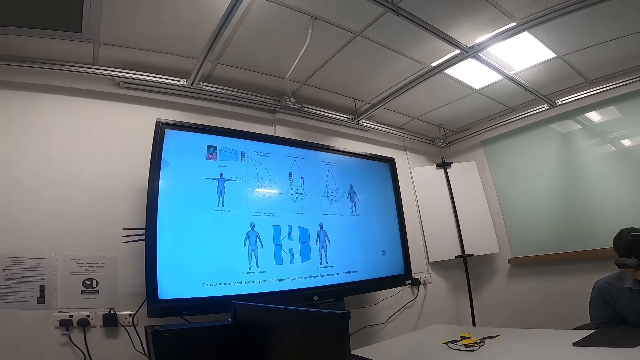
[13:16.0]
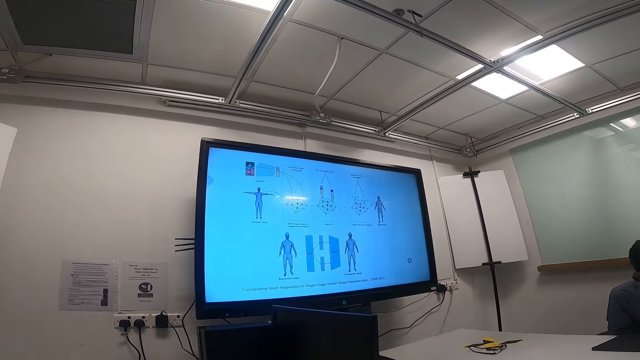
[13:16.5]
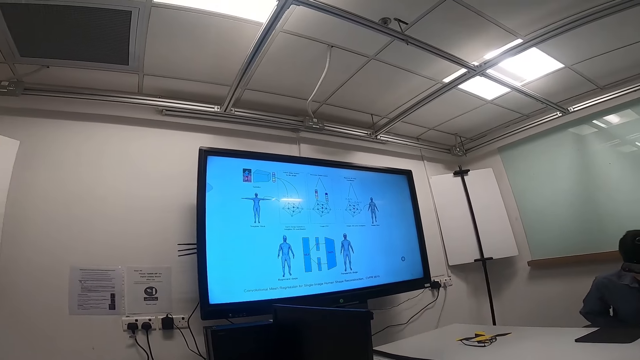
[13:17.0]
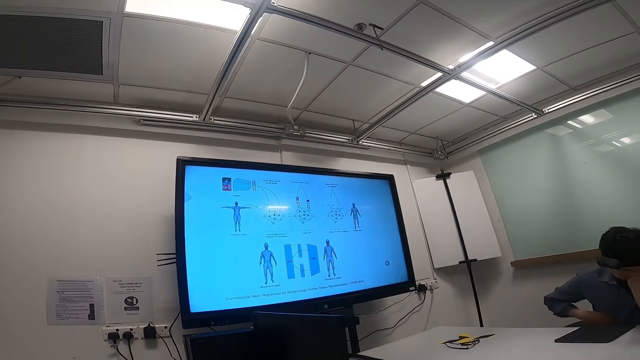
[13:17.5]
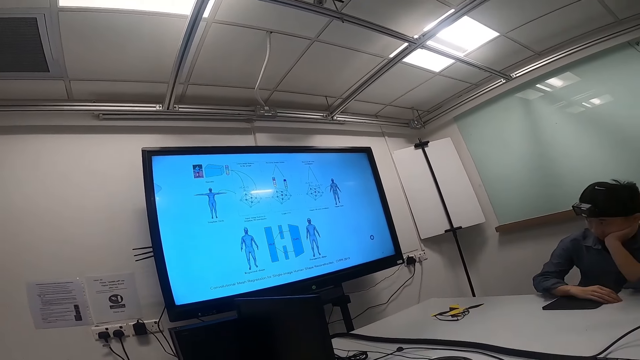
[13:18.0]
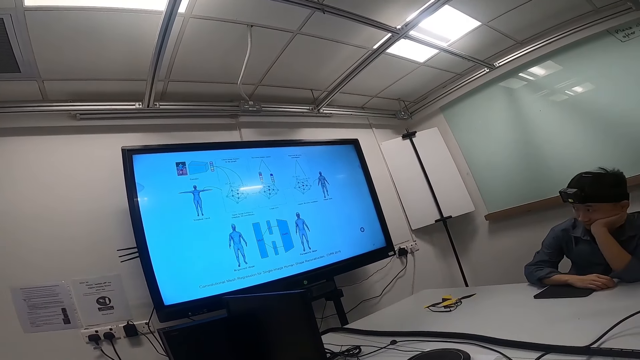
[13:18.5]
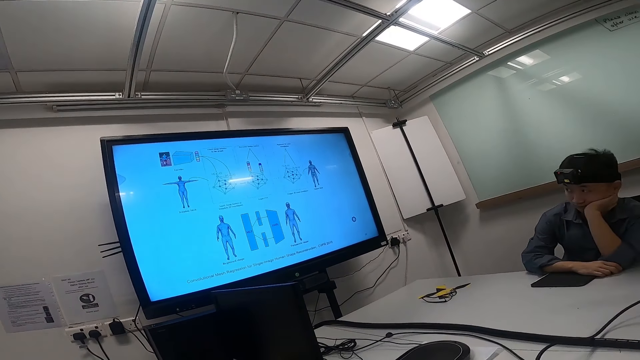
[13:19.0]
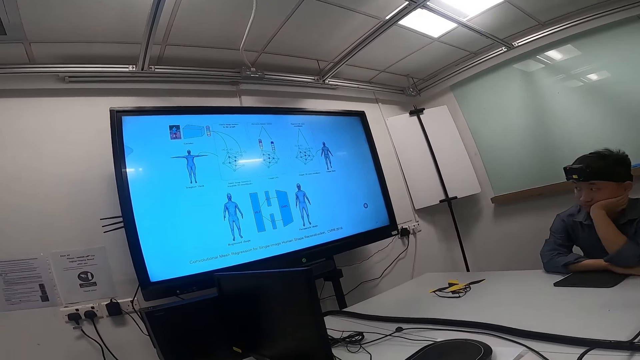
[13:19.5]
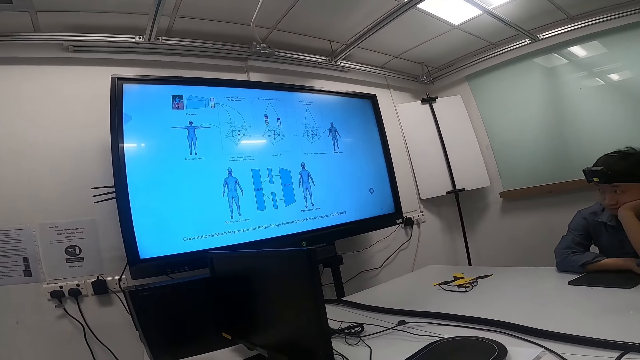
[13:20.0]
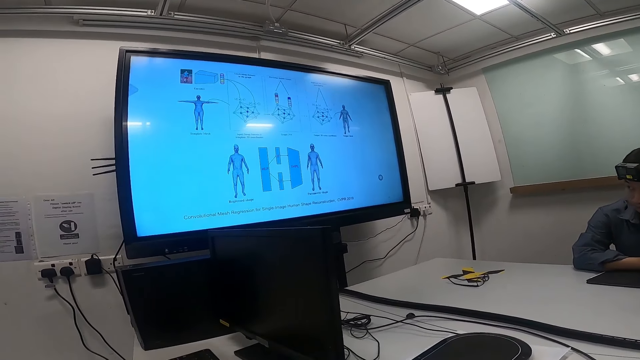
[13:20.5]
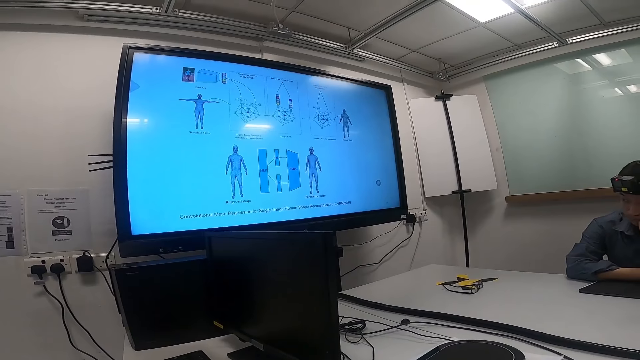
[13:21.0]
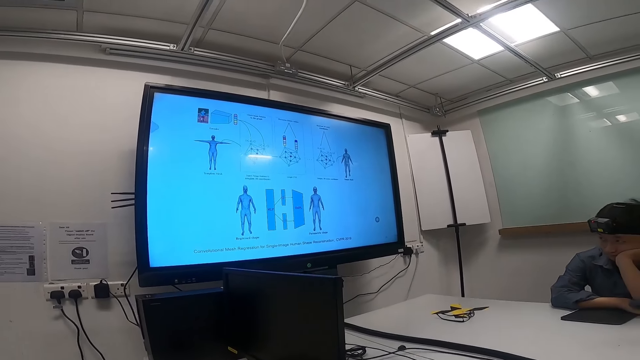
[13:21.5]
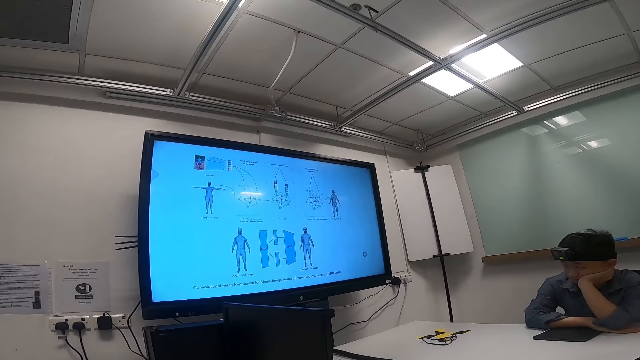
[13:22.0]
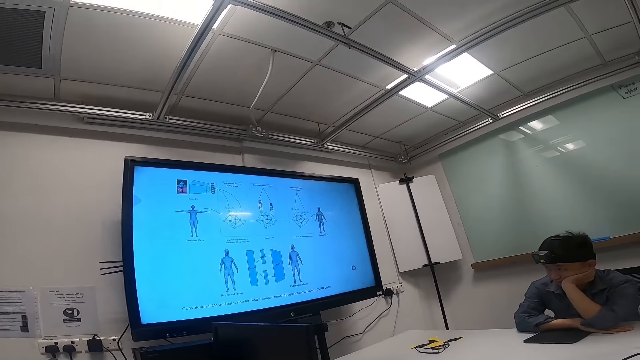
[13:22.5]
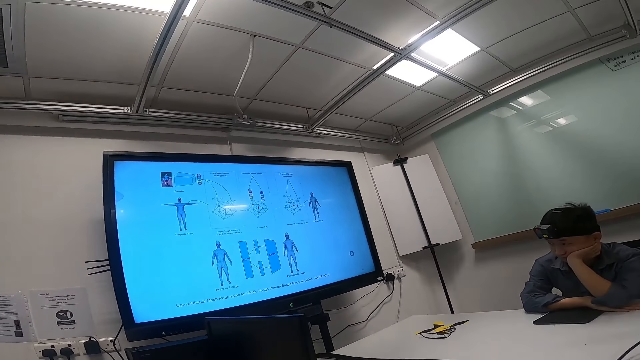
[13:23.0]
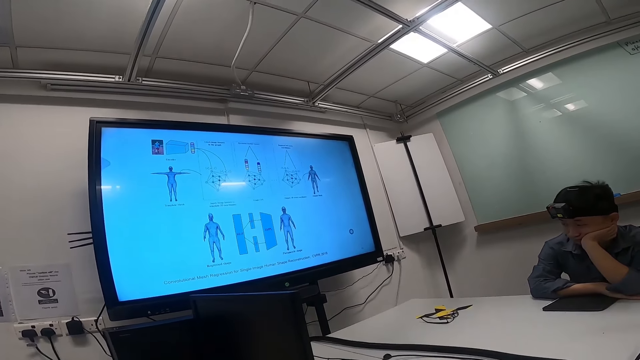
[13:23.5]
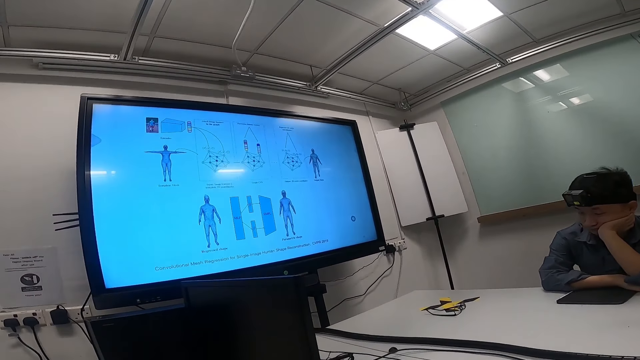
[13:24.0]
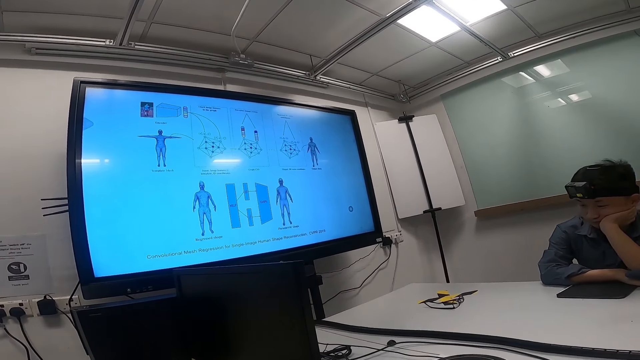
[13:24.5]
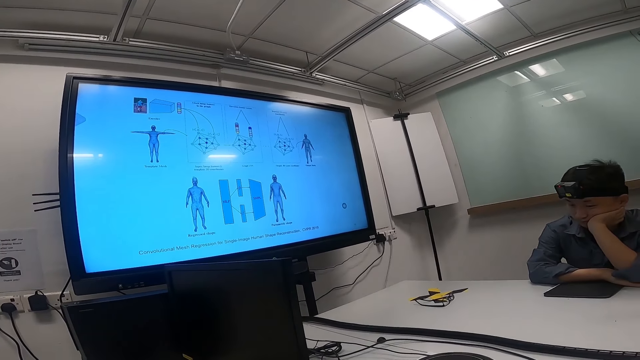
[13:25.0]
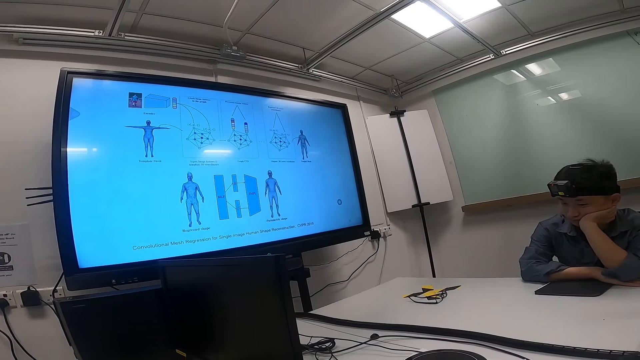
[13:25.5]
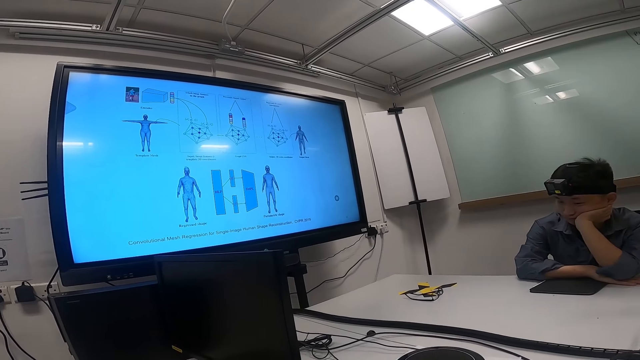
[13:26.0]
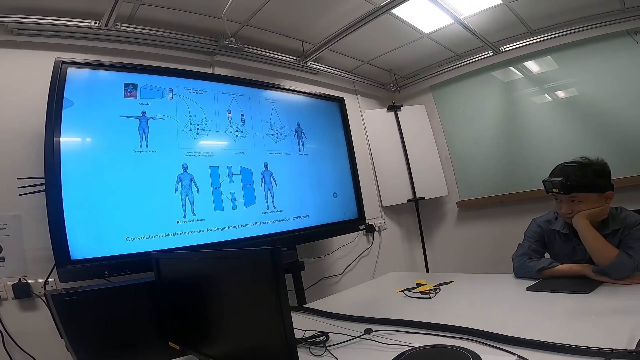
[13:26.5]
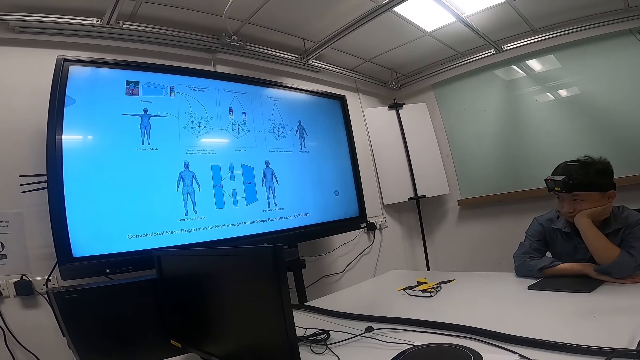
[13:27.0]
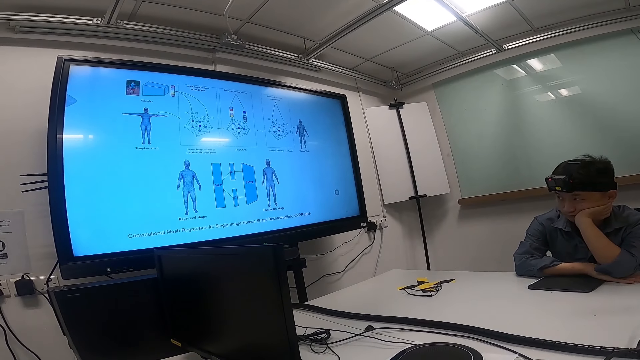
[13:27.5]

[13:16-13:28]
The camera wearer stares around. A man puts his hands on the table. The man watches the news on a smart TV.

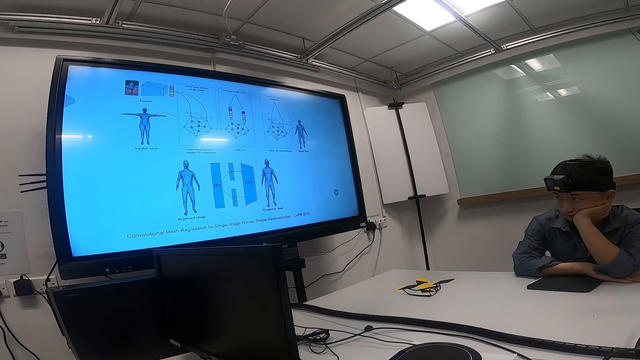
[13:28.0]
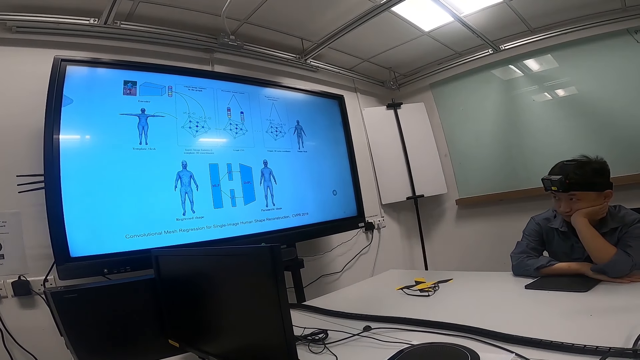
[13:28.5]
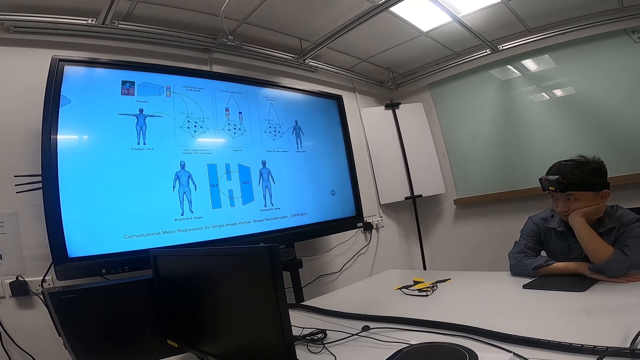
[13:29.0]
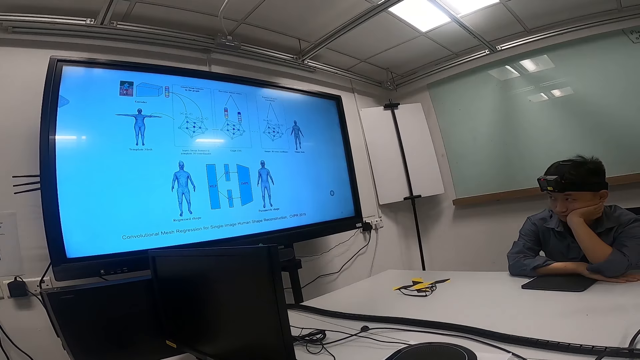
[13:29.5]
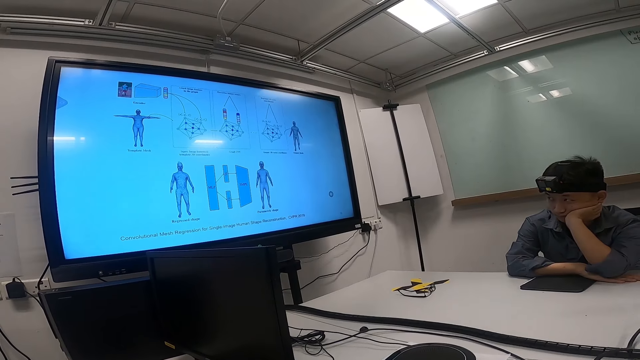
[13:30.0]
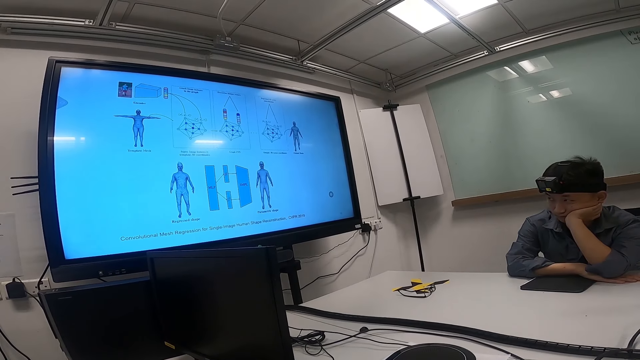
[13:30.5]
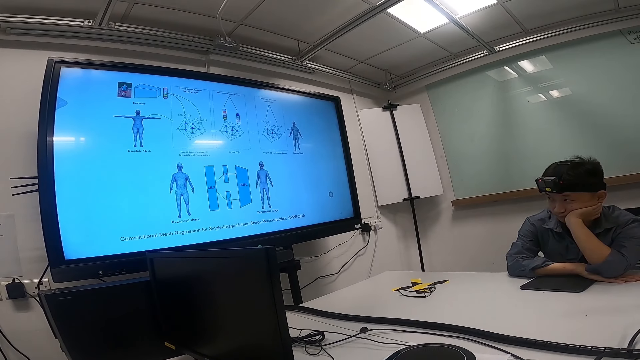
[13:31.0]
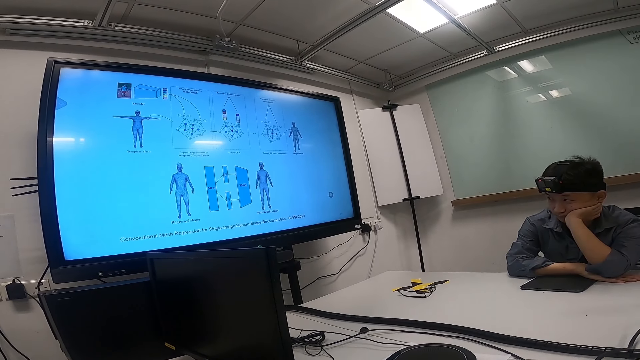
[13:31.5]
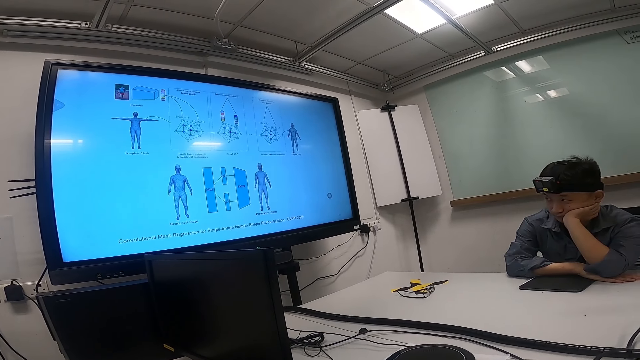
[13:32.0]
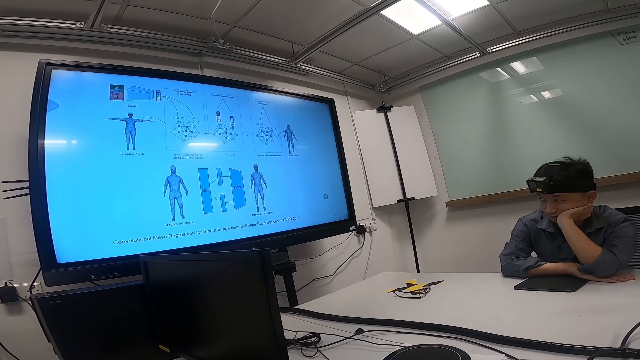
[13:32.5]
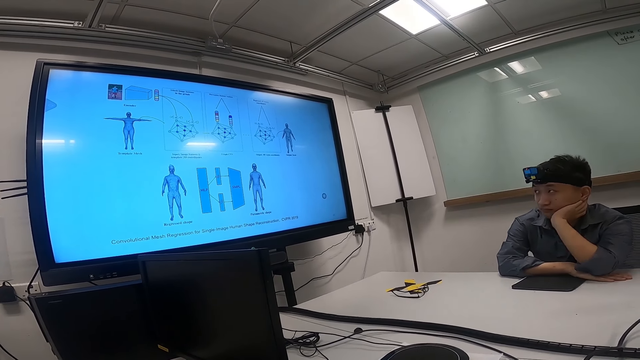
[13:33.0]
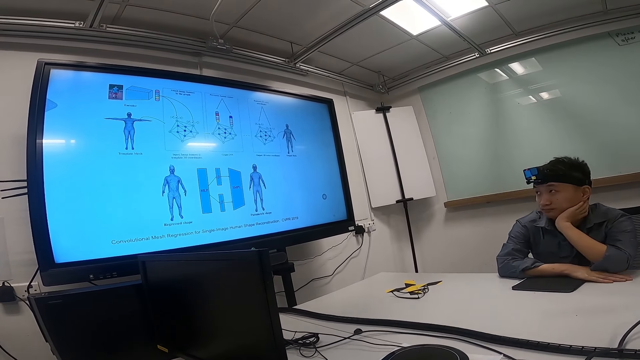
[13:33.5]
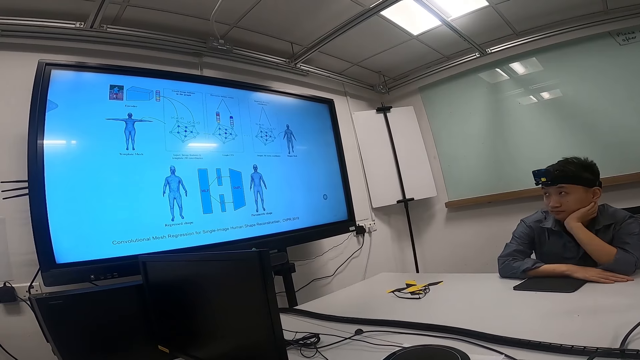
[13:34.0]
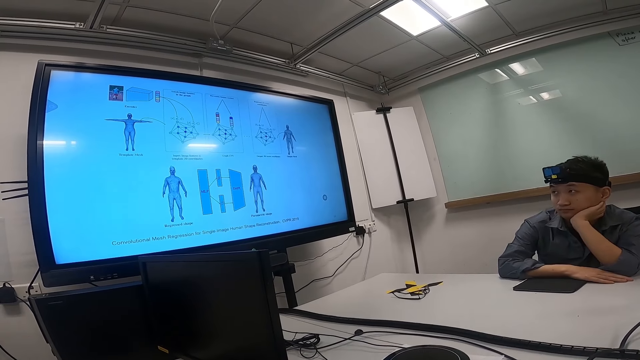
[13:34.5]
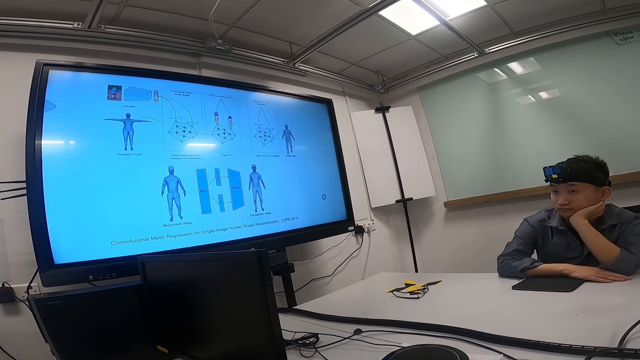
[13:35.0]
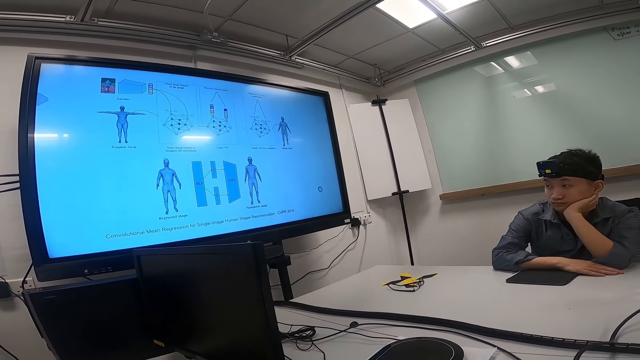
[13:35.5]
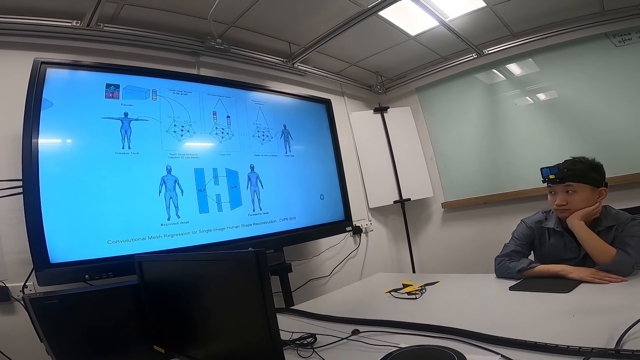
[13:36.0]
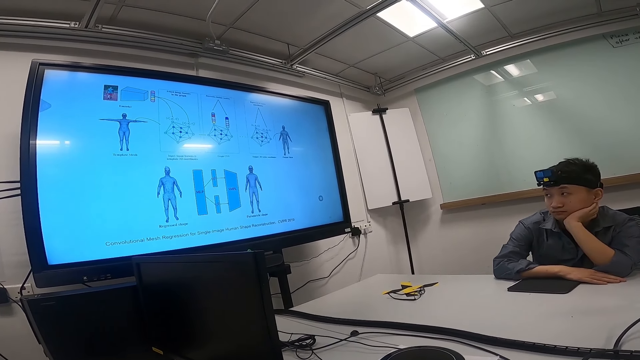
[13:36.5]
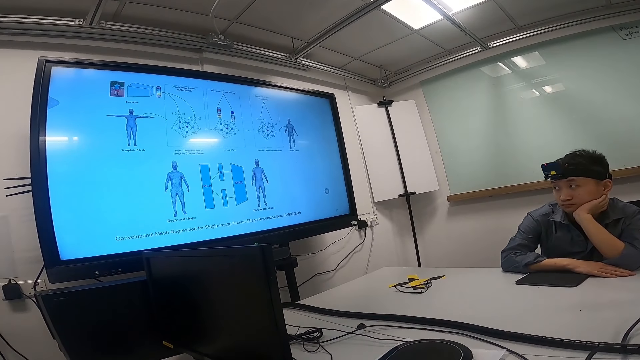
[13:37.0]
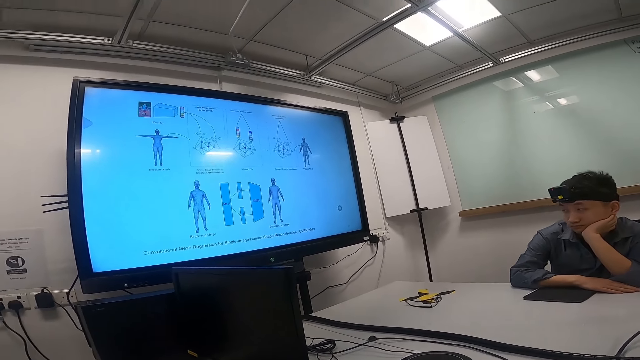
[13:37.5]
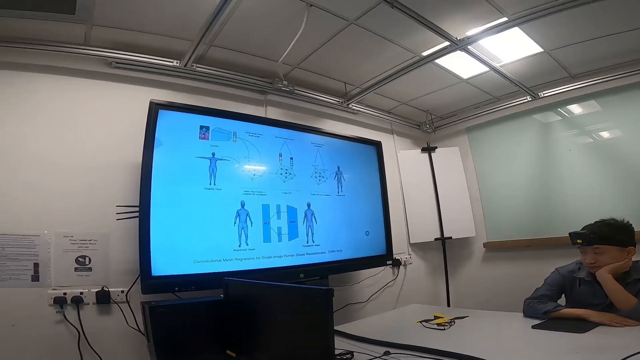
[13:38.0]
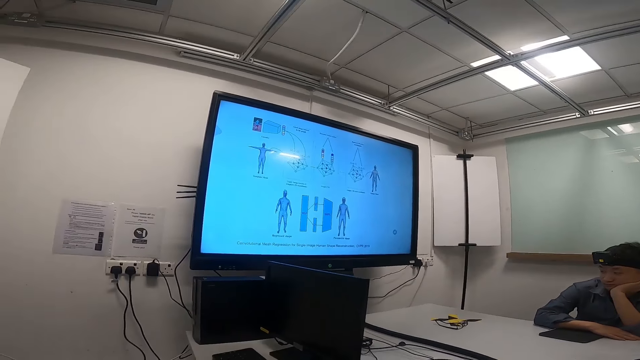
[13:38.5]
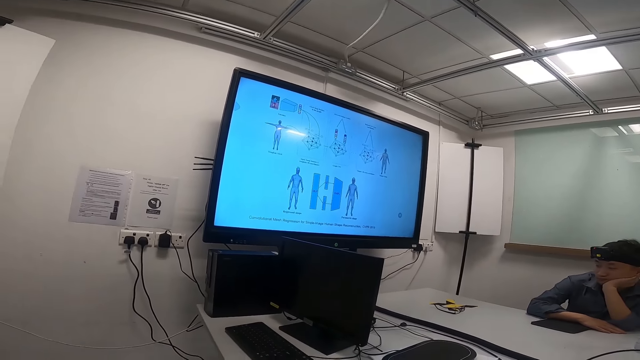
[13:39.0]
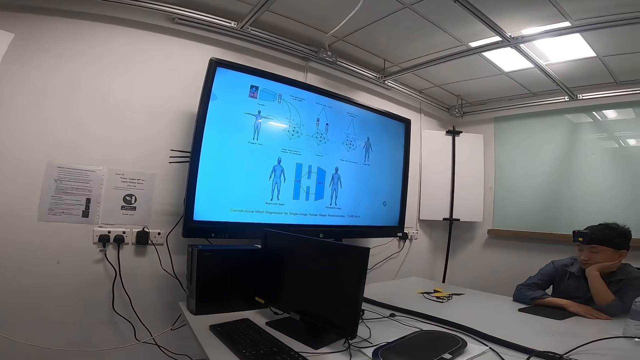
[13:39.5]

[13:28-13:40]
The camera wearer stares around.
